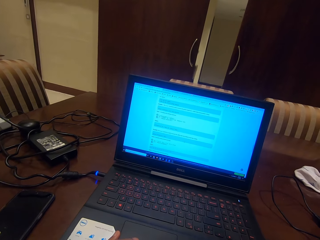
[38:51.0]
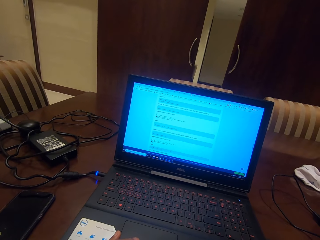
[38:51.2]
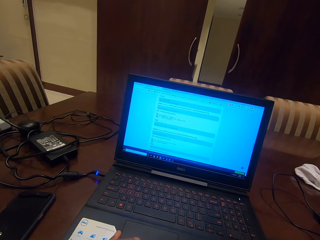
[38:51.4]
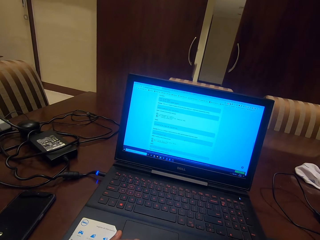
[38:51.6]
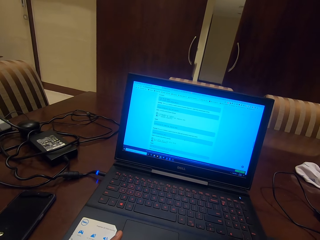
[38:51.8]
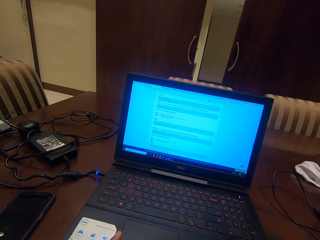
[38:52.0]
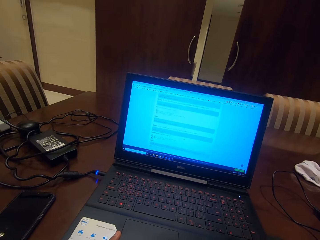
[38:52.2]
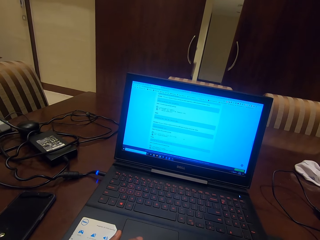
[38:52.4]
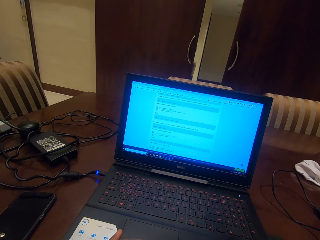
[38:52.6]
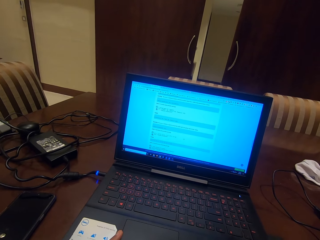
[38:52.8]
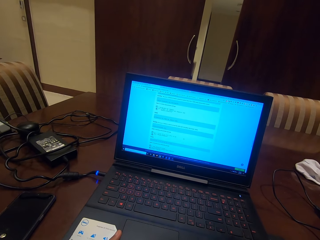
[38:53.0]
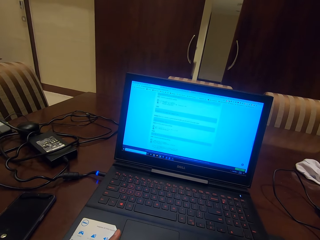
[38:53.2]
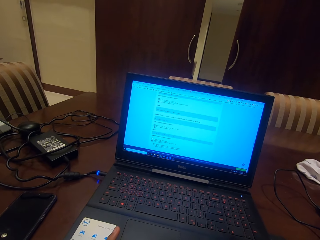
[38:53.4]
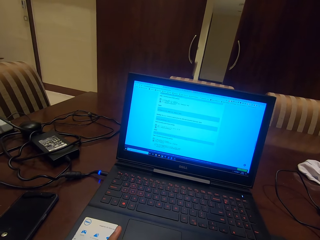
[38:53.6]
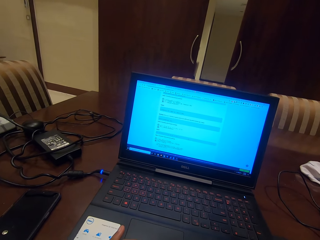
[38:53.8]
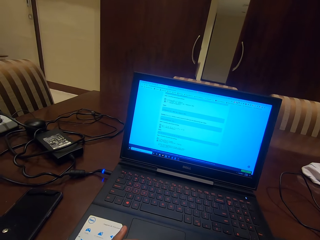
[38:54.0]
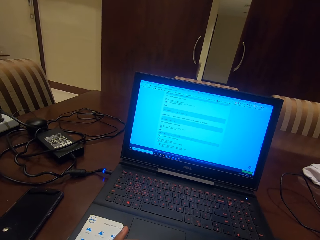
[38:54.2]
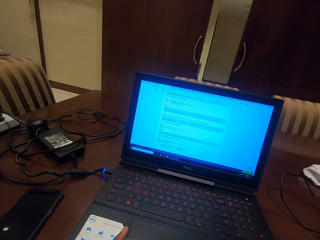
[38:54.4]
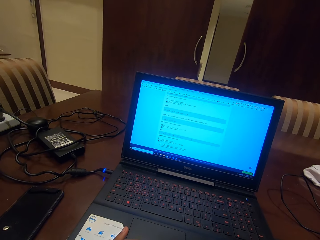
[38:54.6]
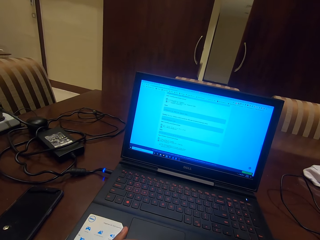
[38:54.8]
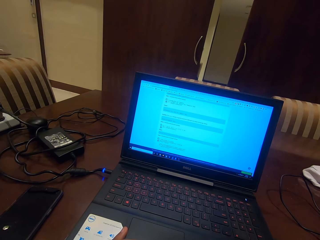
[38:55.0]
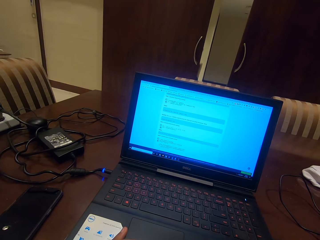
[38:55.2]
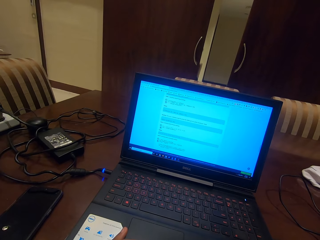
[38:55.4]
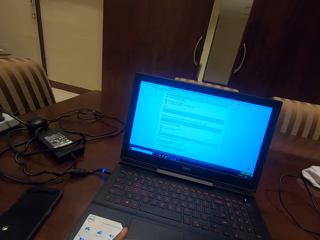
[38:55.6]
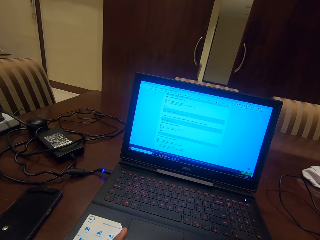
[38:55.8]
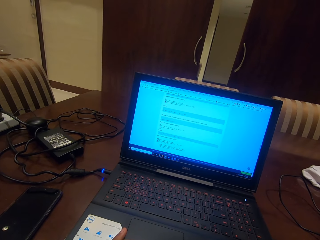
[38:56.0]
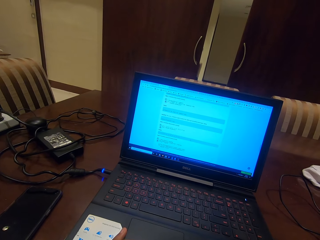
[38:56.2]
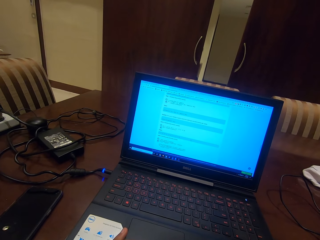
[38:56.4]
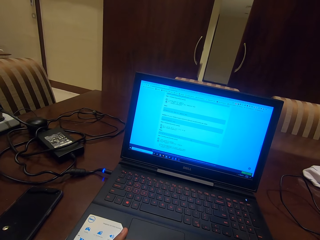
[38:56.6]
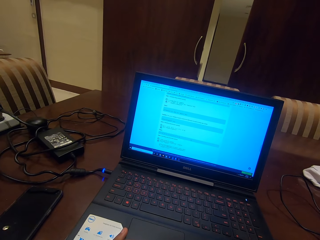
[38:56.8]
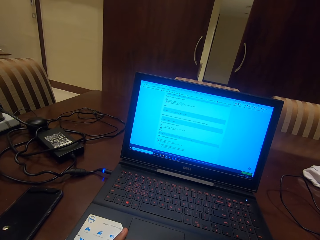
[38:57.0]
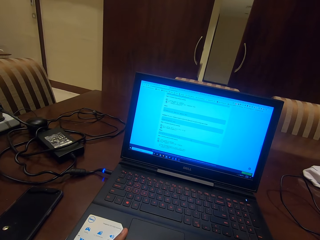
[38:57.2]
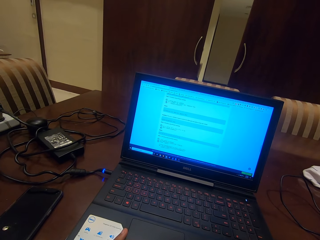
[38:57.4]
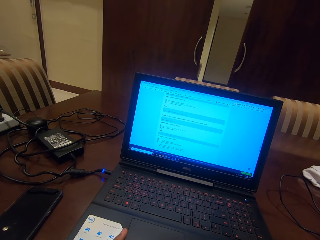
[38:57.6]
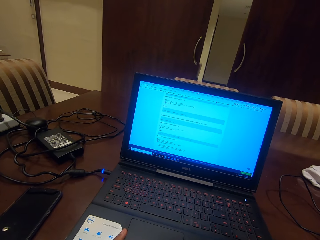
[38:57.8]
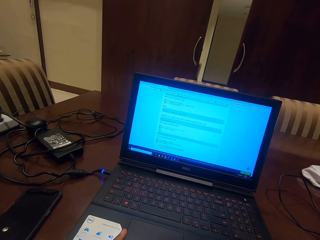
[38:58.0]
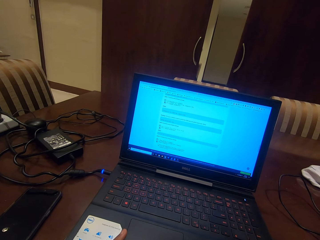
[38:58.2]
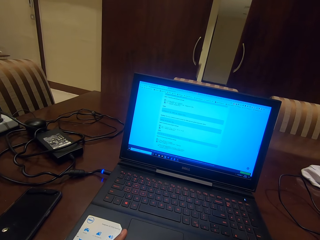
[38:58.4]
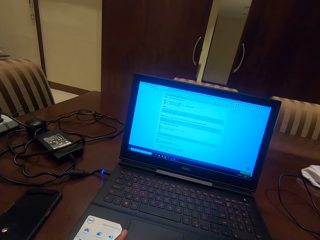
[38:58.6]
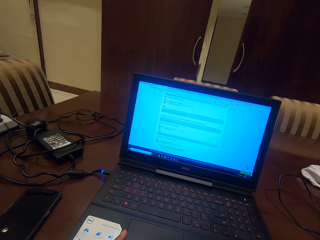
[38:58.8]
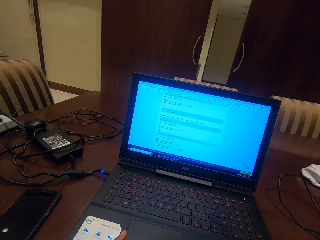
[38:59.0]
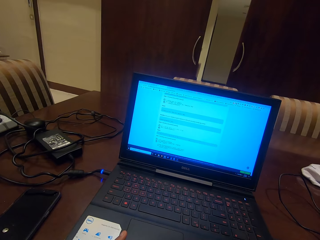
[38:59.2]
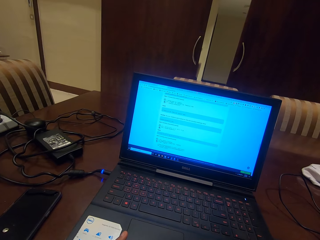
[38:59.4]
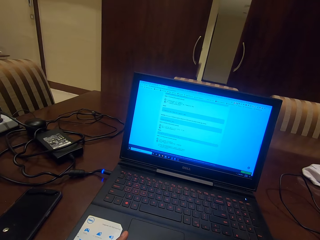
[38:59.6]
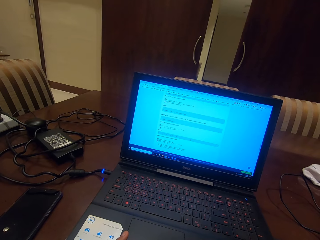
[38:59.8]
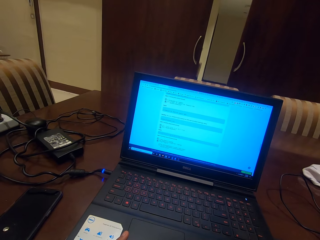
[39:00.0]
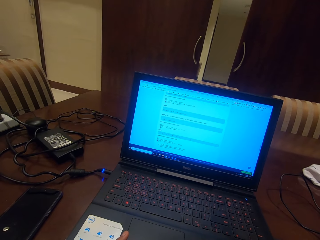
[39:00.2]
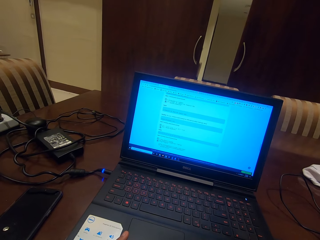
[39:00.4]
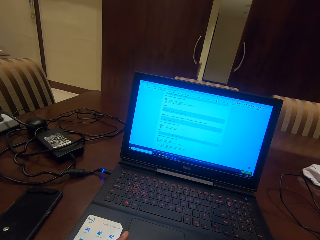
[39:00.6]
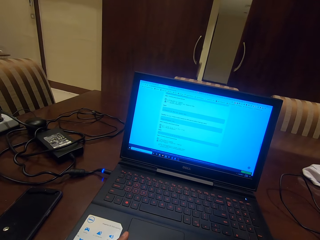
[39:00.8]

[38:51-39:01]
The camera wearer scrolls down a page on a laptop. They read the page on the laptop.

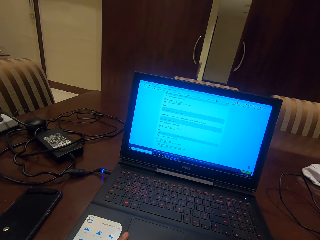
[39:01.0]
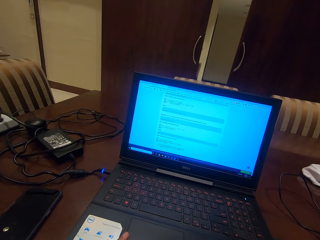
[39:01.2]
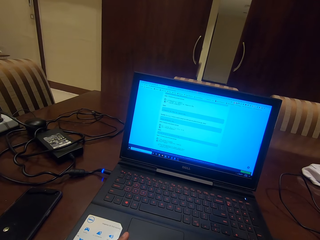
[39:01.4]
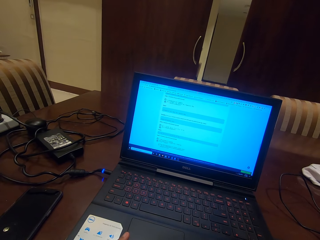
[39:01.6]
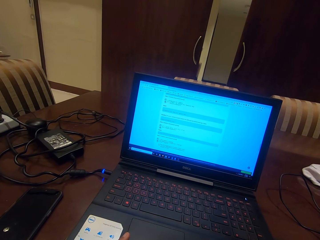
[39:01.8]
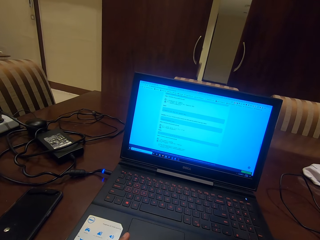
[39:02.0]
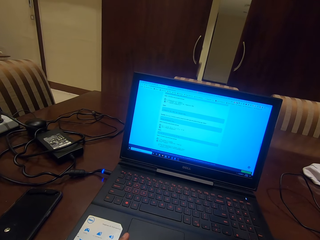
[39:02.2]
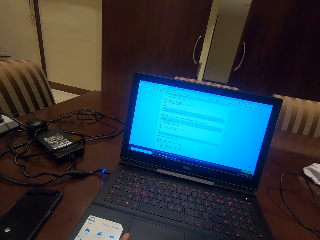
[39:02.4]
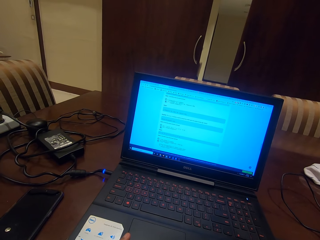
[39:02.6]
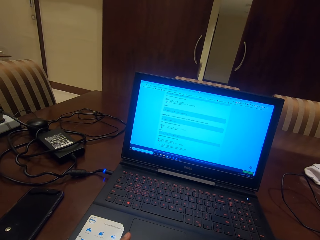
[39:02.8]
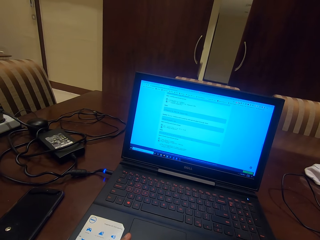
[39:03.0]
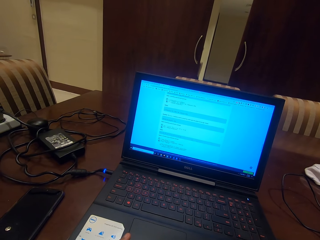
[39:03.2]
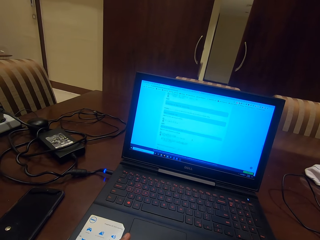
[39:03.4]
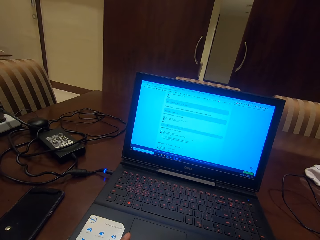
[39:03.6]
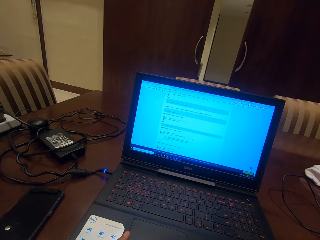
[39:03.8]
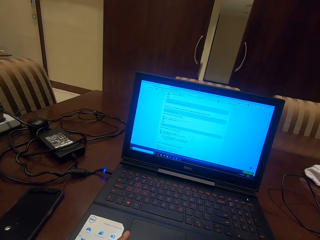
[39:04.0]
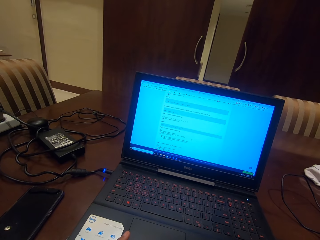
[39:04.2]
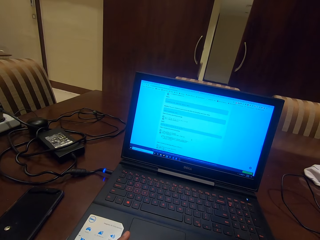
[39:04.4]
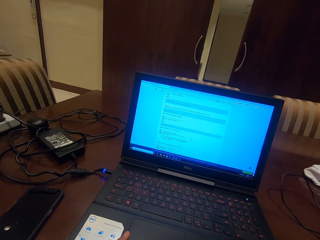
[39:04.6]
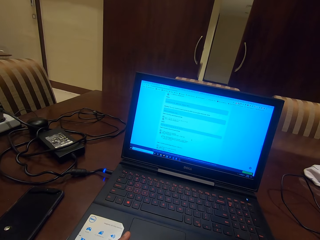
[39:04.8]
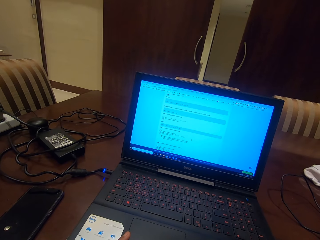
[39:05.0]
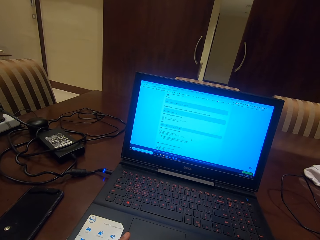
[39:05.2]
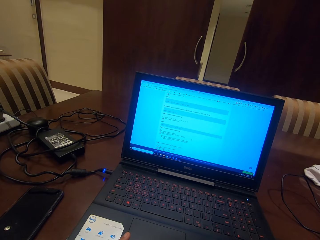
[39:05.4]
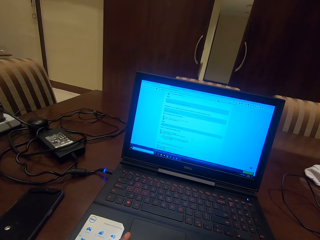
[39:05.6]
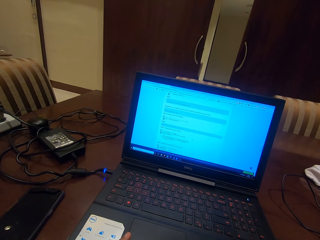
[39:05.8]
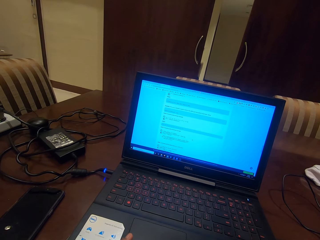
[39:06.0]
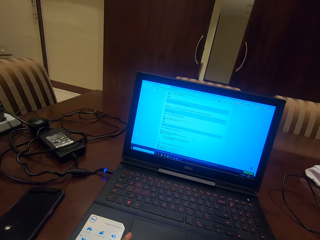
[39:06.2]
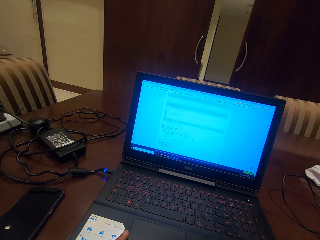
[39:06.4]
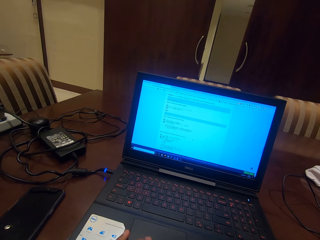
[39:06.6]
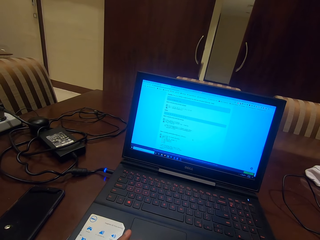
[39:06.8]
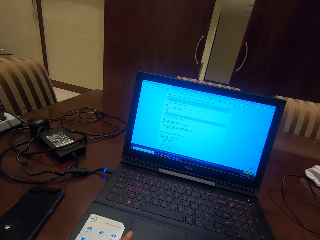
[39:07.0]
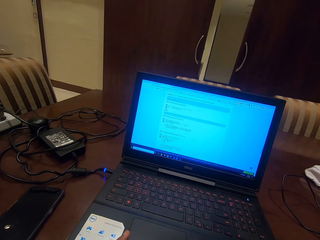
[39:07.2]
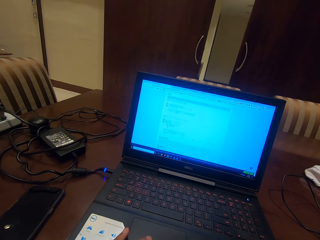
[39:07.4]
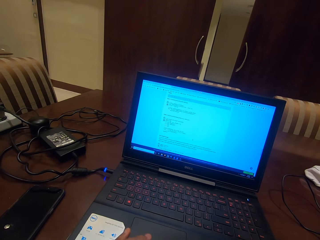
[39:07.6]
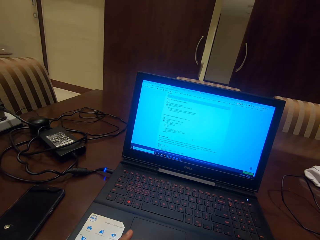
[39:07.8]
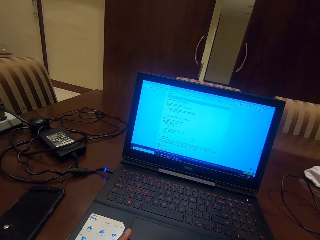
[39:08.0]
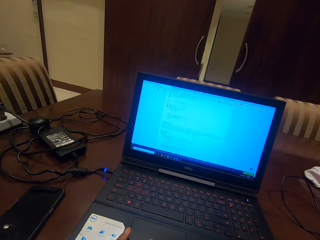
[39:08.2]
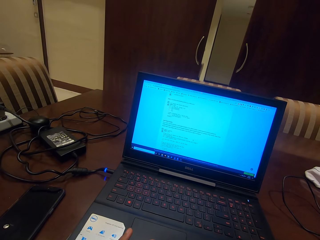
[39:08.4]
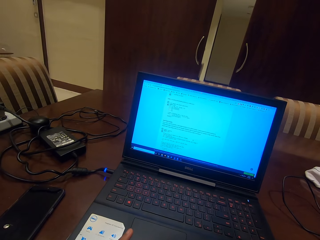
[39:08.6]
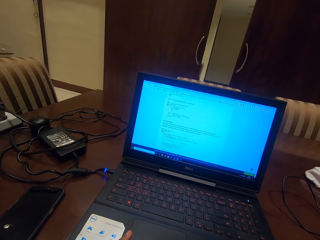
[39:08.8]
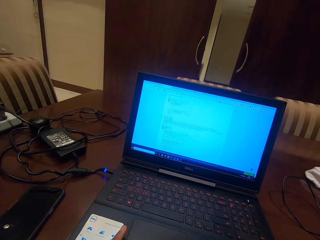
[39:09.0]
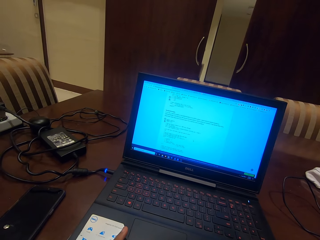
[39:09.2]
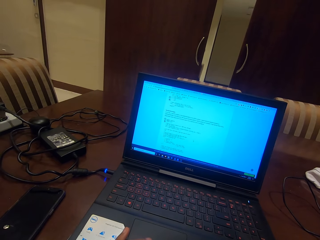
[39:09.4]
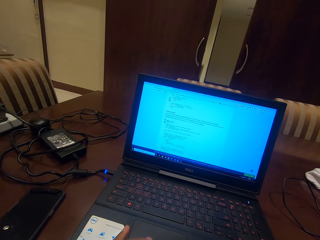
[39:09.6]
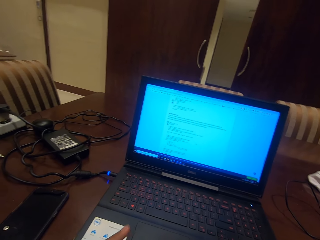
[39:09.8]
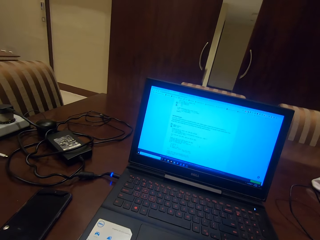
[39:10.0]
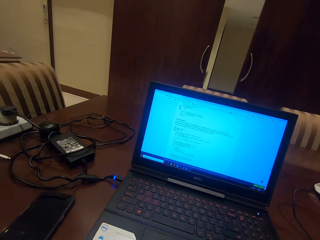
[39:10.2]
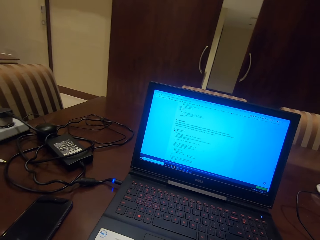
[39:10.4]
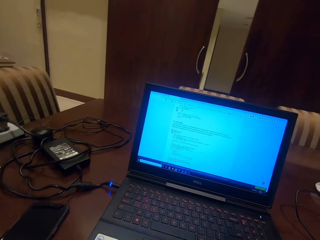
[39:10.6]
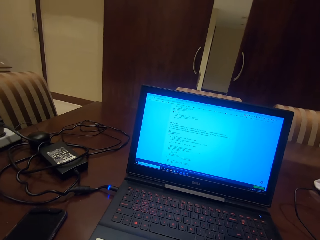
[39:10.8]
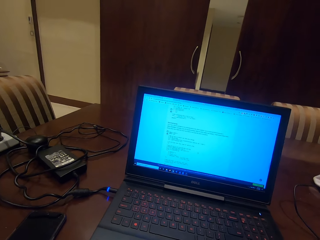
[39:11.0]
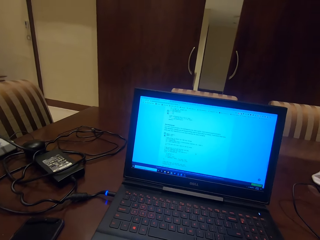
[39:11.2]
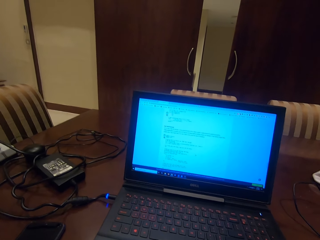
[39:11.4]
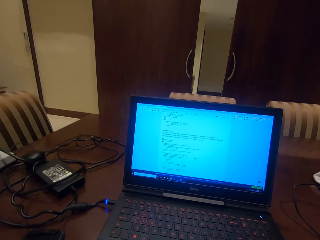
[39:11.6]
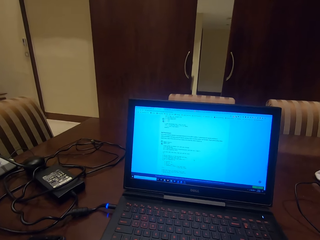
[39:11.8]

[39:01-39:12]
The camera wearer scrolls down a page on a laptop. They move their hand back. They read the page on the laptop.
